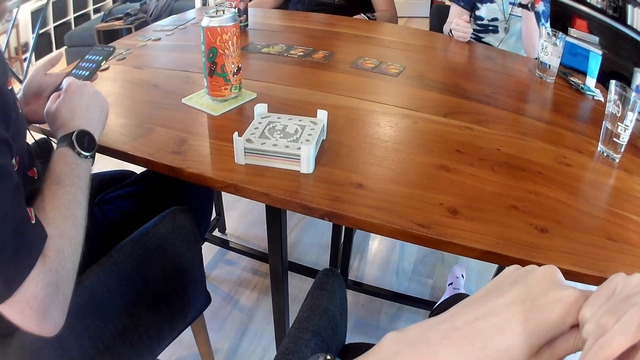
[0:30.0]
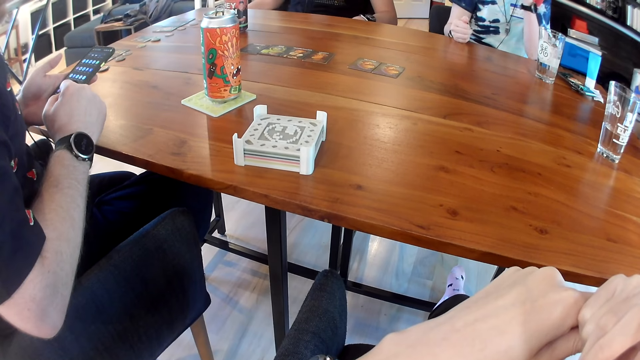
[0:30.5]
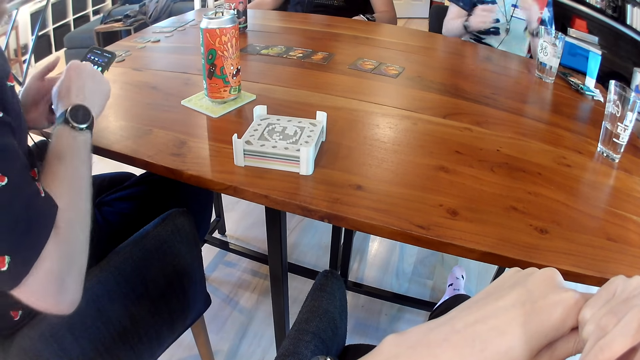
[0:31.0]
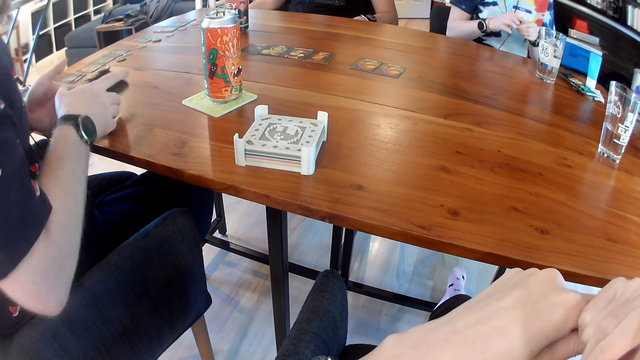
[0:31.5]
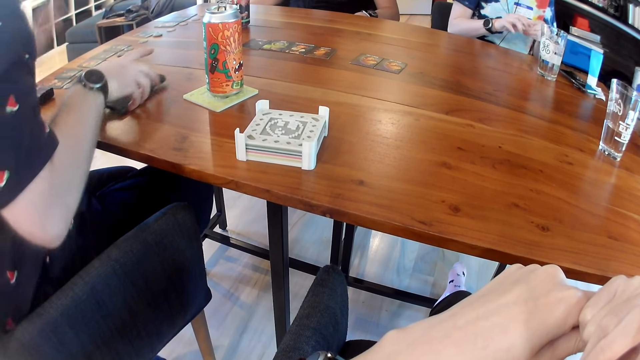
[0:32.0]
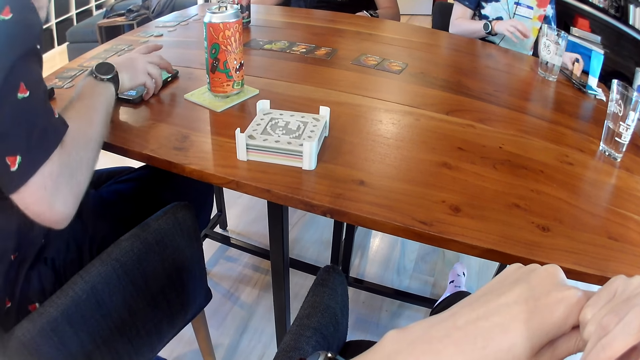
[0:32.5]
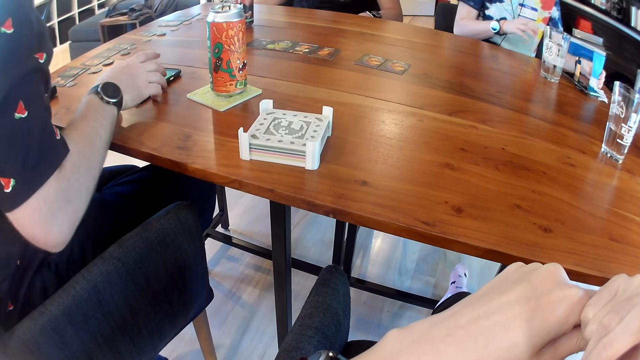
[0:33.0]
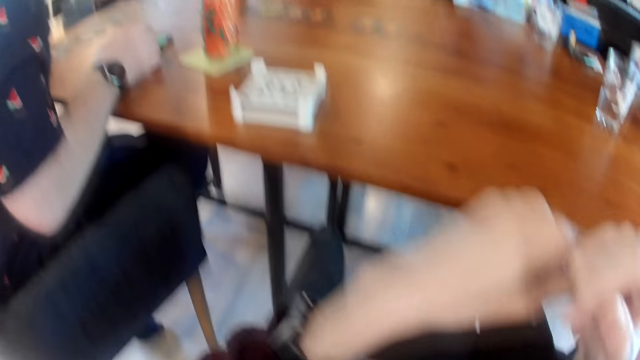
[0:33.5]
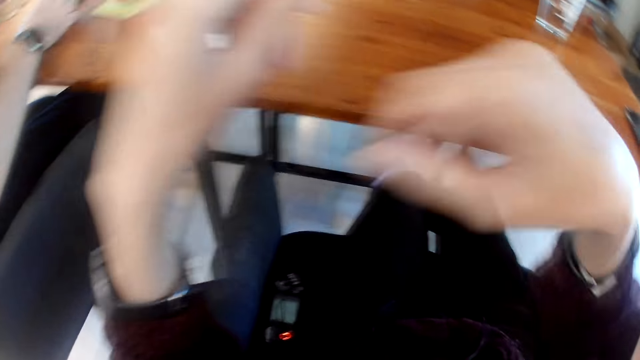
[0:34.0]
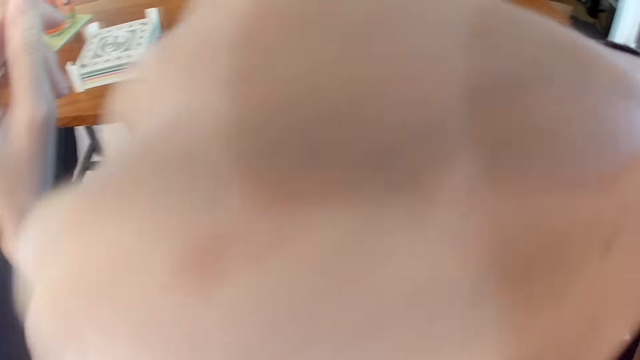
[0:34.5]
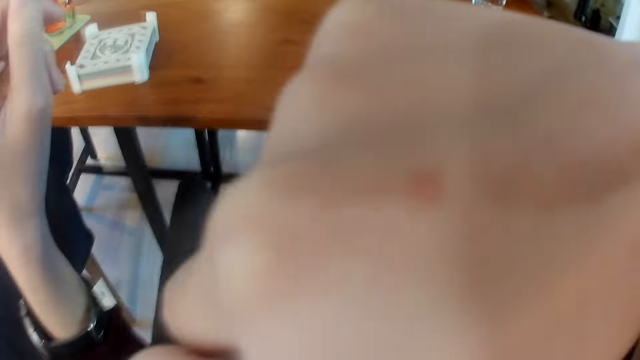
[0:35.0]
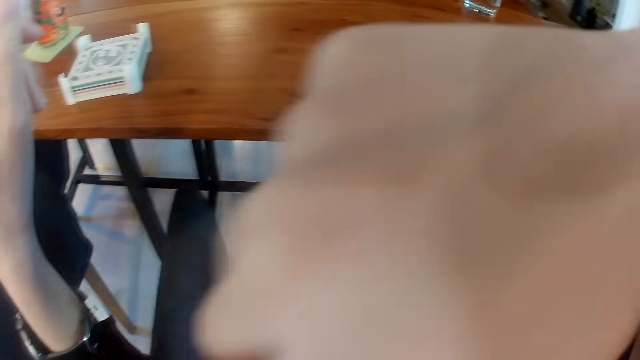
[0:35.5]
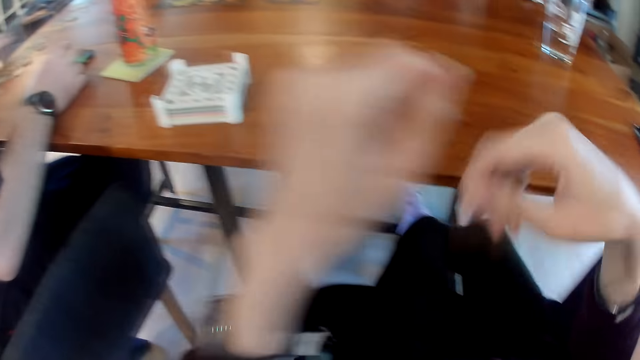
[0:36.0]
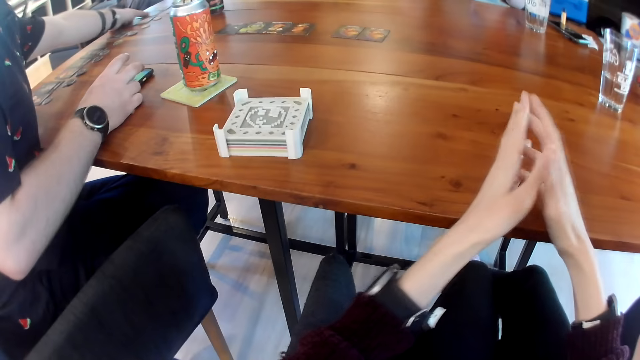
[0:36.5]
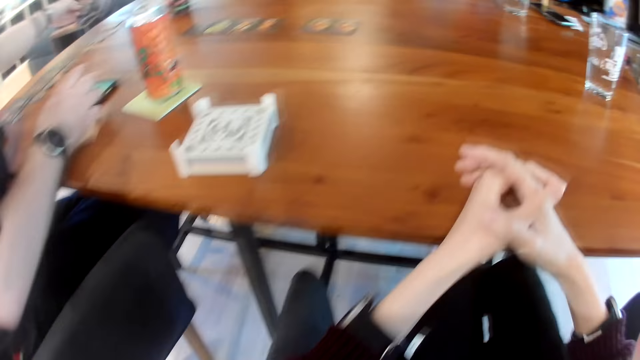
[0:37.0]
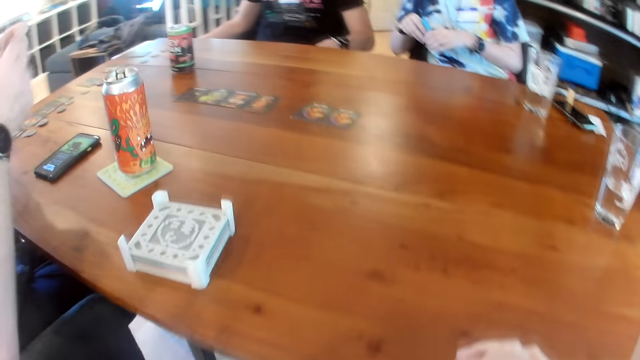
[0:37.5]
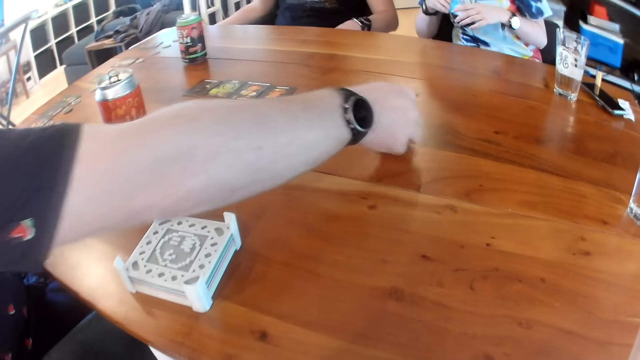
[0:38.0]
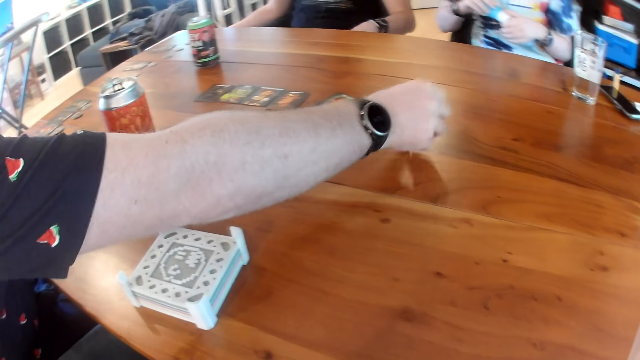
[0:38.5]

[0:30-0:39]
The woman closes the lip gloss with her hands. The man puts his phone on the table with his right hand. The woman drops the lip gloss in her left hand on the table and picks a hand cream in her right hand. The camera wearer rubs the forehead with the back of the right hand. The man picks a card with his left hand. The camera wearer places the hands on the table and crisscrosses the left and the right hand fingers. The man passes the card to his right hand and drops the card with his right hand.

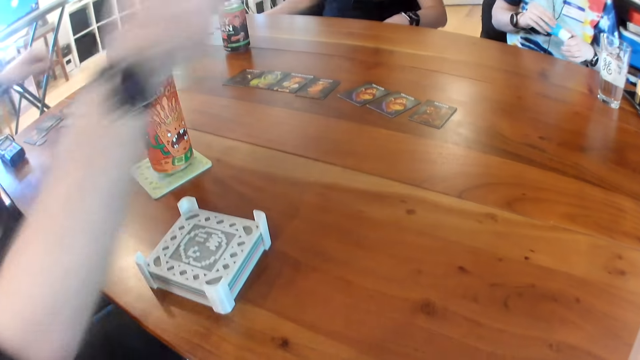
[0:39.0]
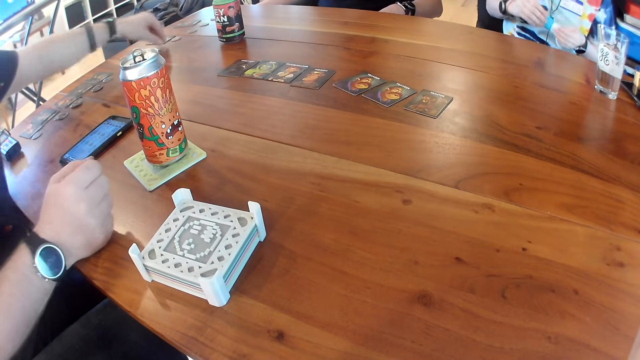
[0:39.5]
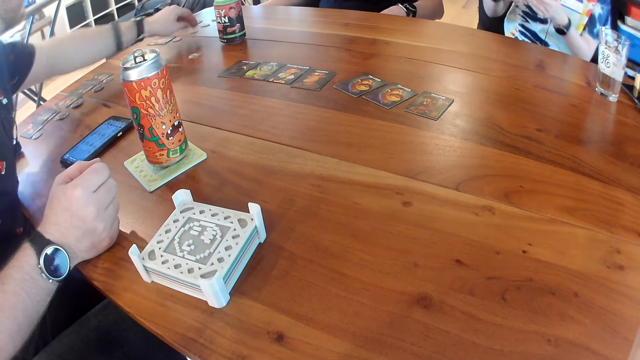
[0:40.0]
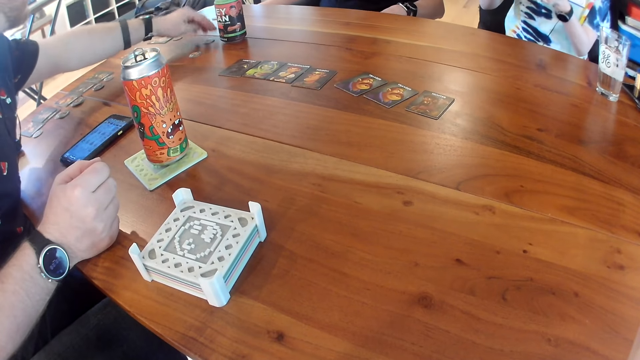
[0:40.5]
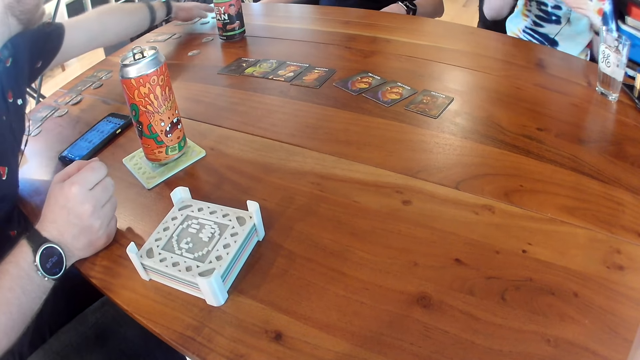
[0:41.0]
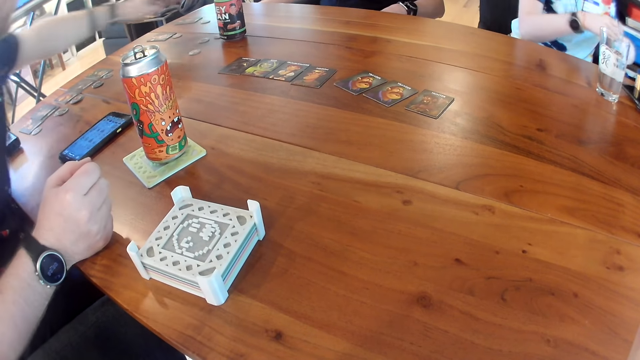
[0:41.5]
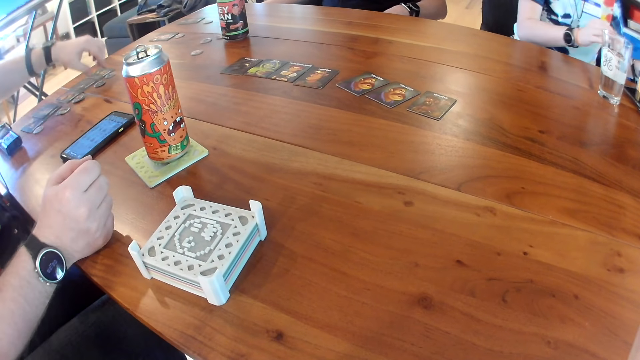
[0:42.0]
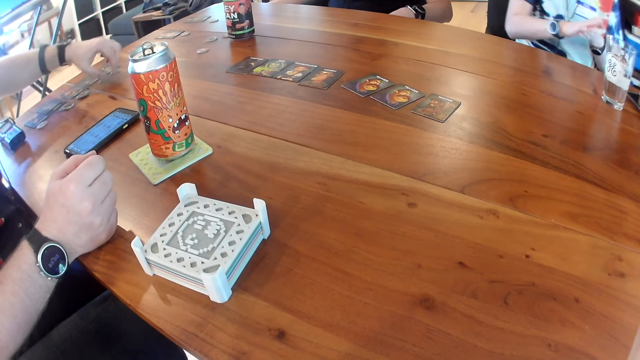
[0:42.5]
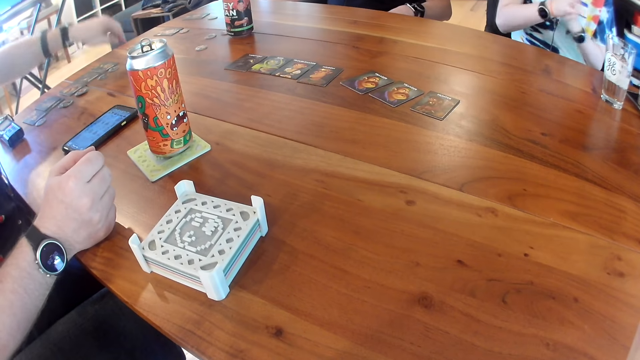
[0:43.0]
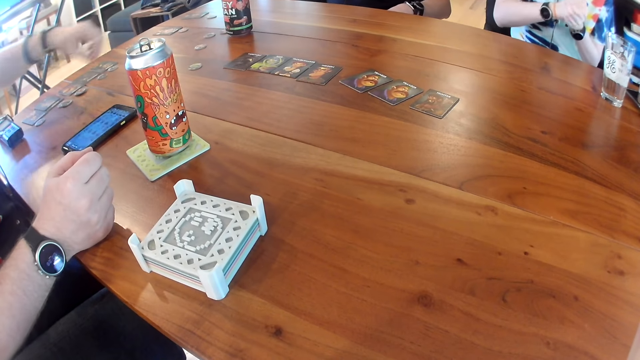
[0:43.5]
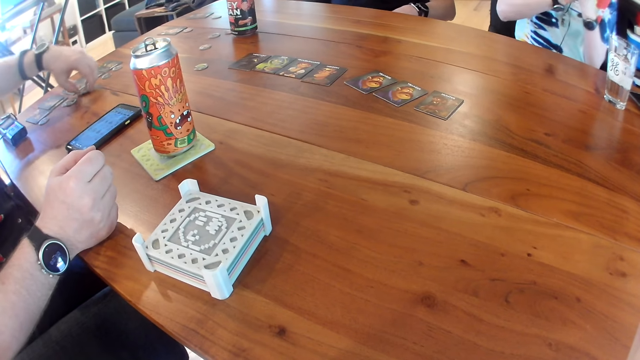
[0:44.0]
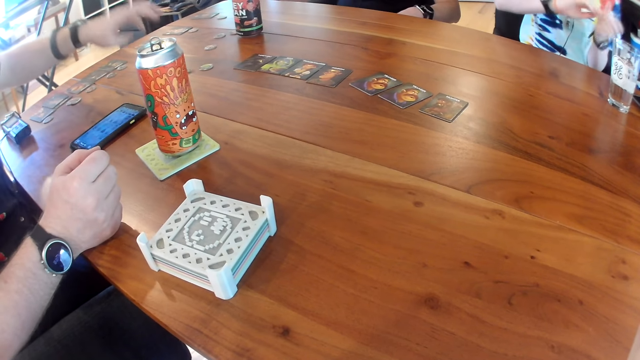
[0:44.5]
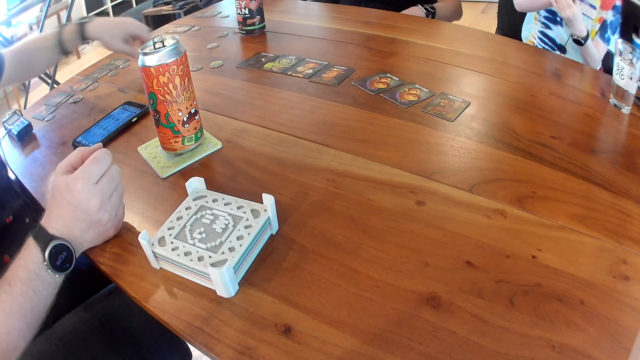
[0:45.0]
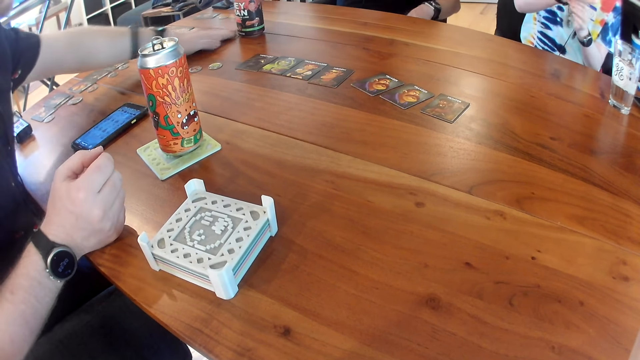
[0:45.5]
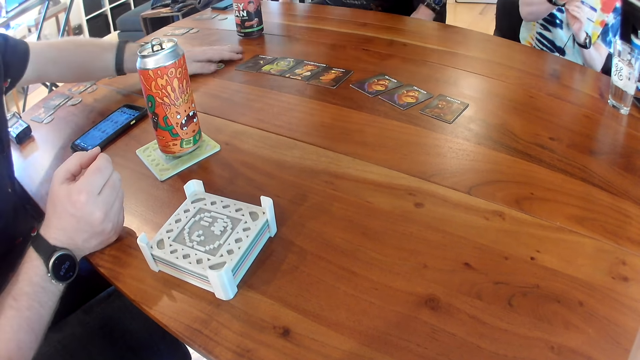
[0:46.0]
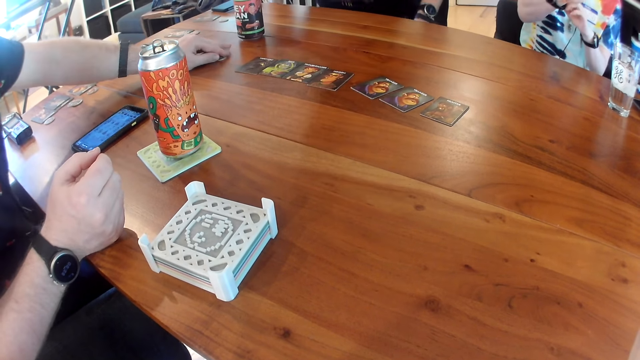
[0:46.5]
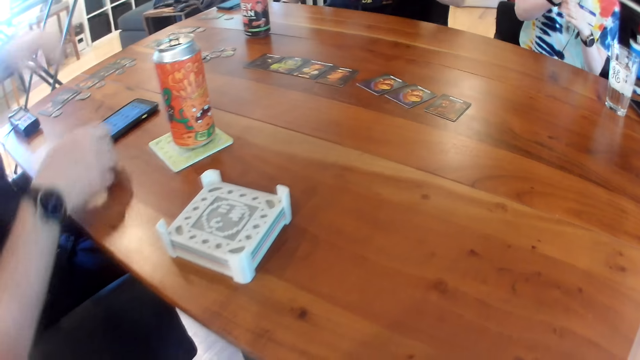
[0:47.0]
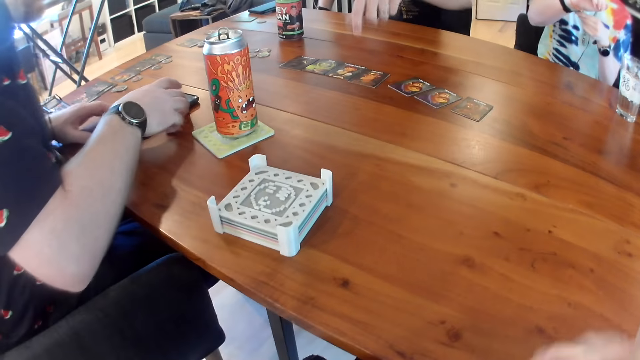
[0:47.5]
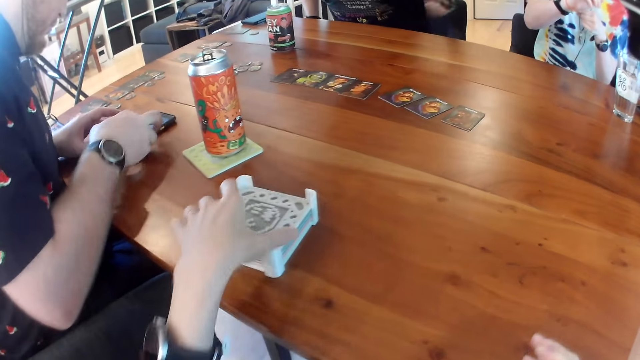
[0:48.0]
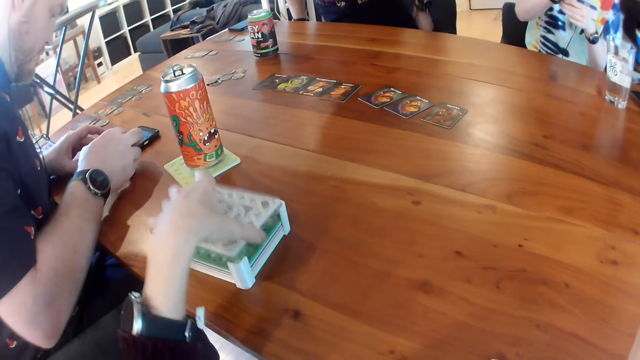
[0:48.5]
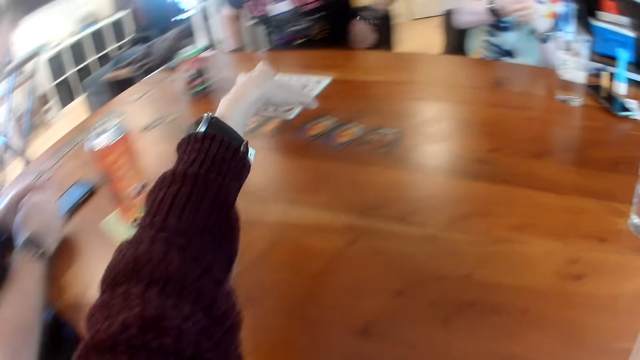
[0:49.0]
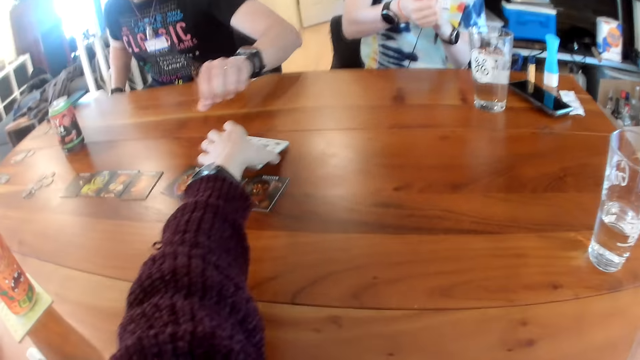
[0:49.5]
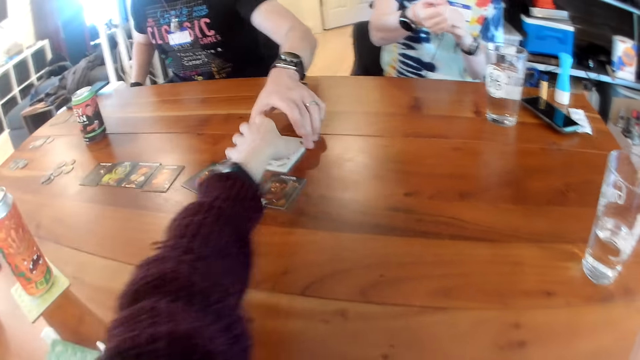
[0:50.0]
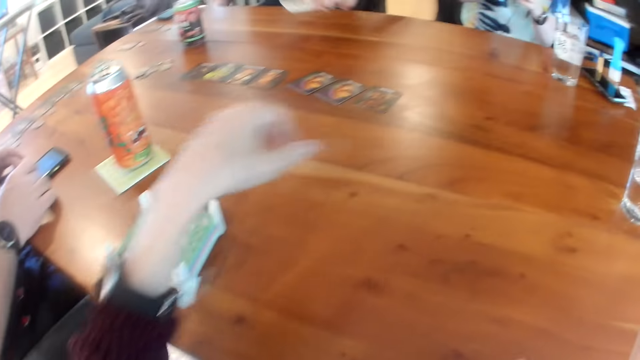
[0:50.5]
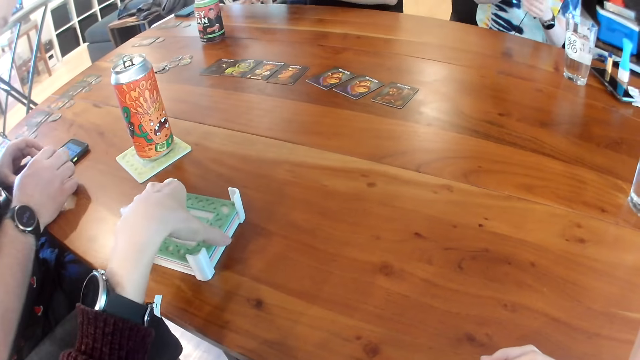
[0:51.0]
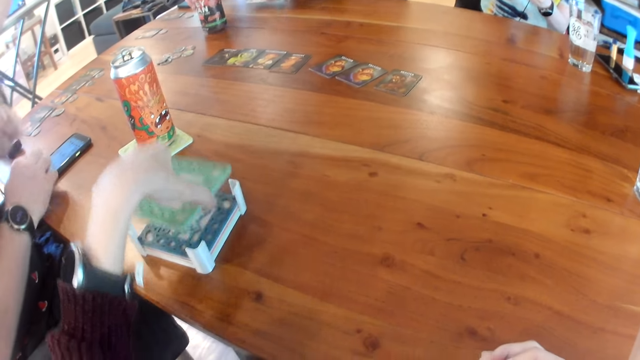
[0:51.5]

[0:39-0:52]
The camera wearer looks at the right hand of a person. The woman opens the hand cream with her hands. The man moves a coin with his left hand. The camera wearer looks at the cards on the table. The man moves the coin with his left hand repeatedly. The camera wearer looks at the rubbers on the table. The man gathers some coins with his left hand. The camera wearer looks at the left hand of a person. Another man points at the coaster set with his left hand. The first man operates his phone with his hands. The camera wearer picks the table mat or white coaster from the tray with the left hand. She places the table mat on the table with her left hand. The other man picks the white coaster with his left hand. The camera wearer picks a green coaster with her left hand. The other man picks his can drink with his right hand.
